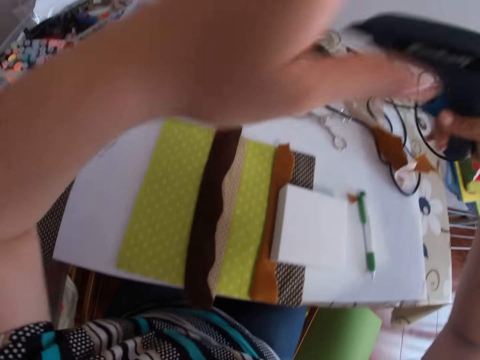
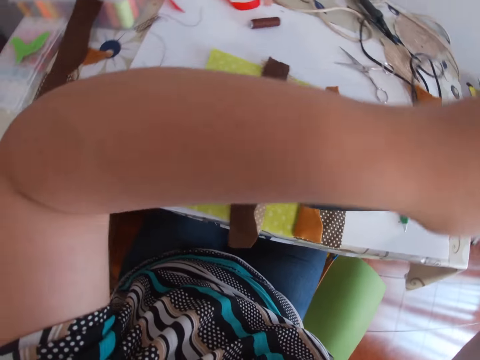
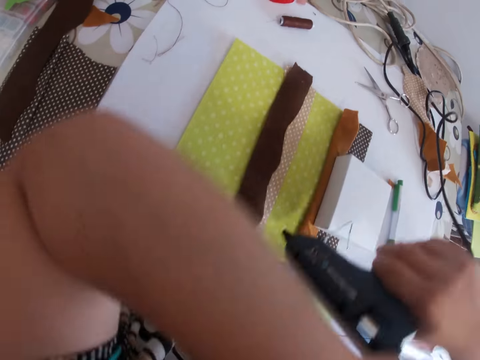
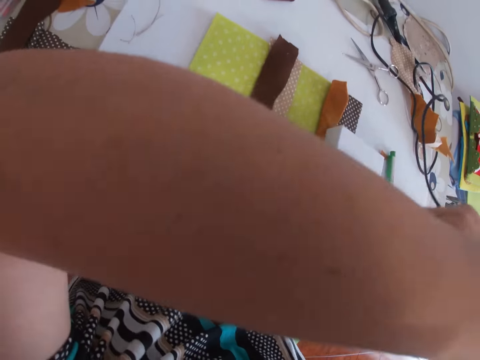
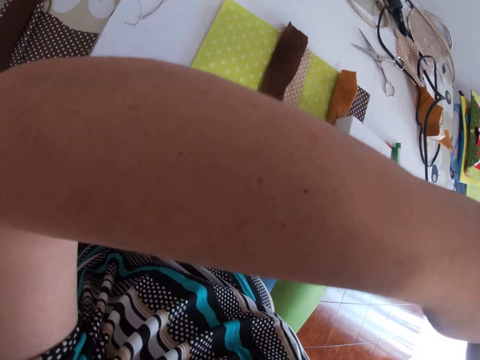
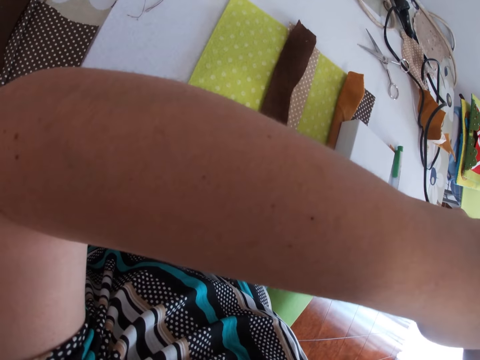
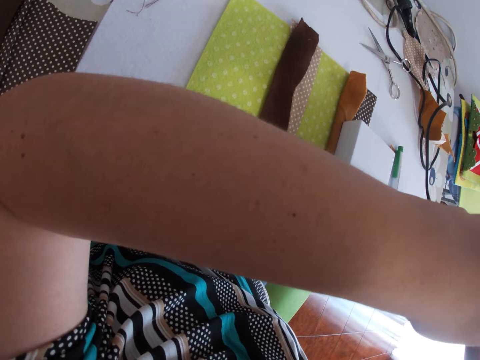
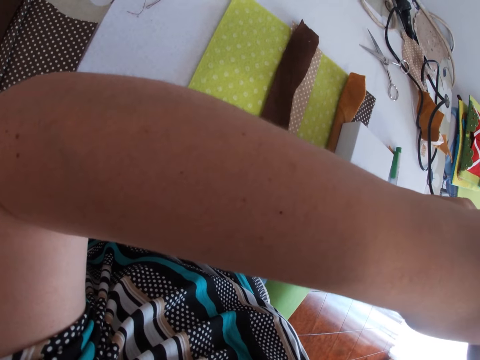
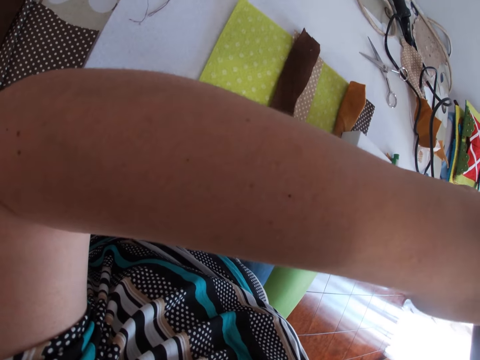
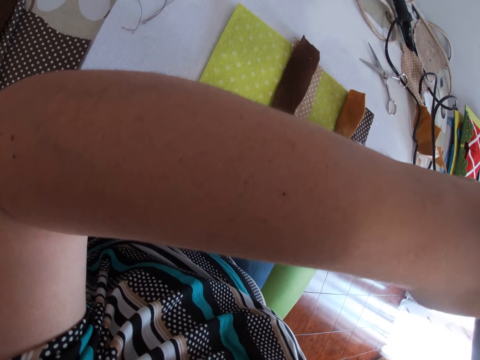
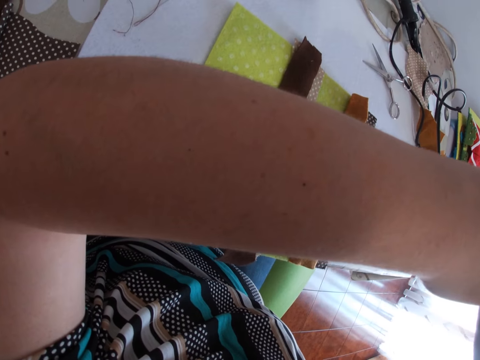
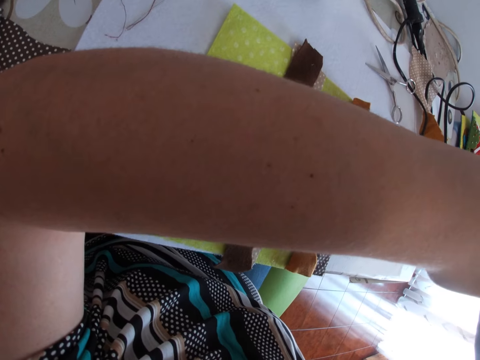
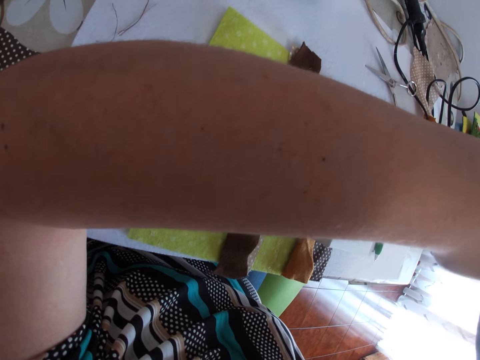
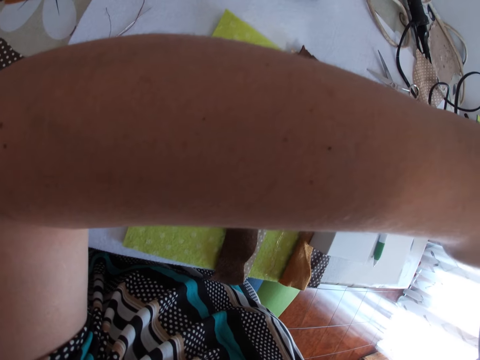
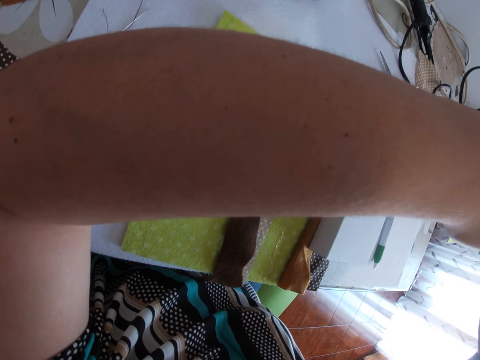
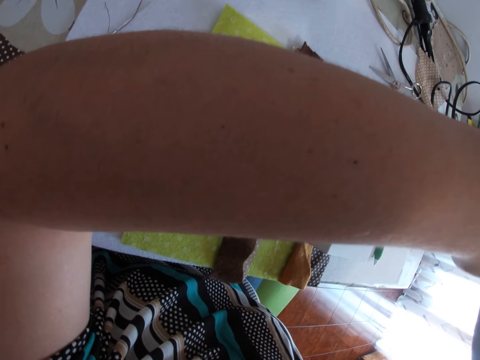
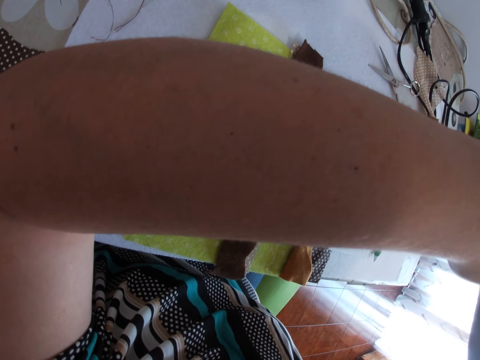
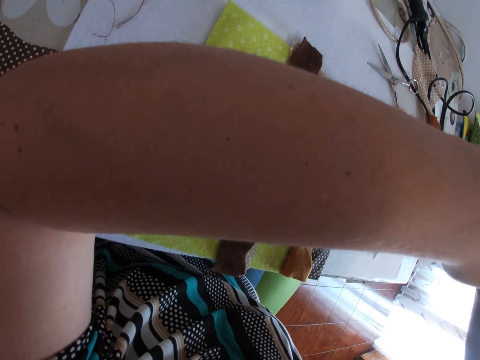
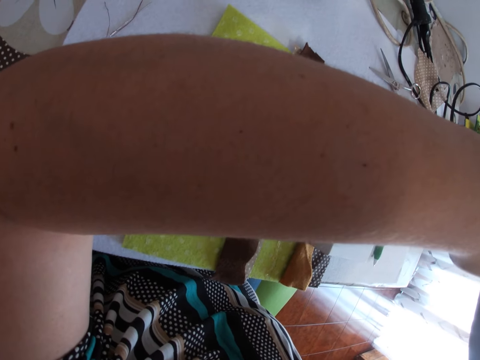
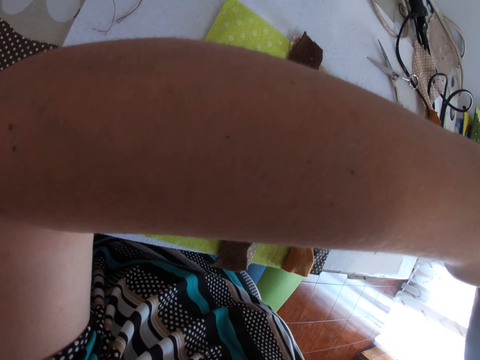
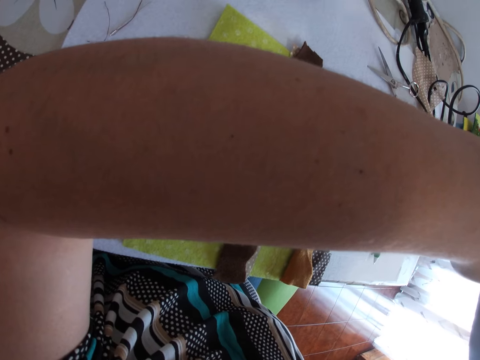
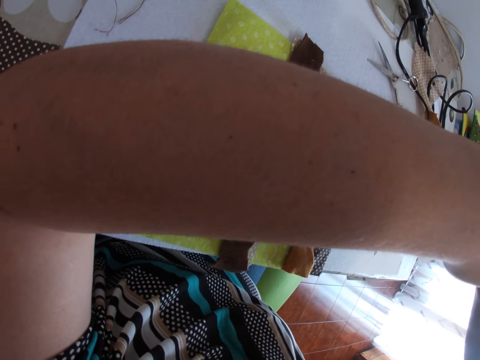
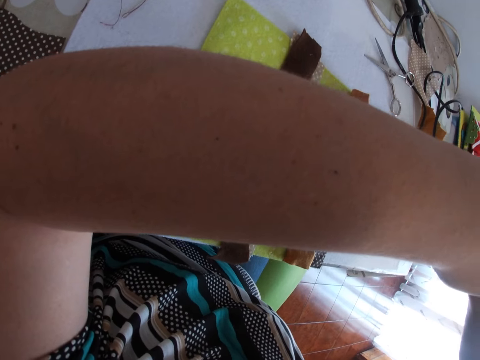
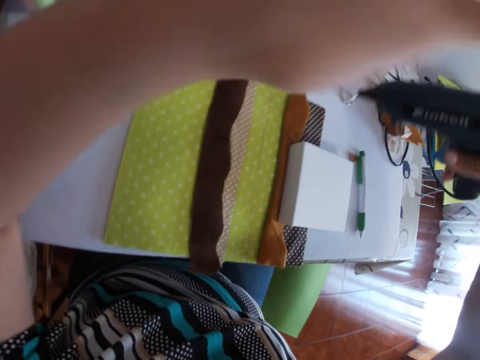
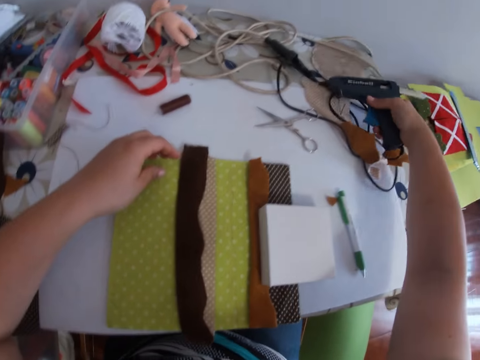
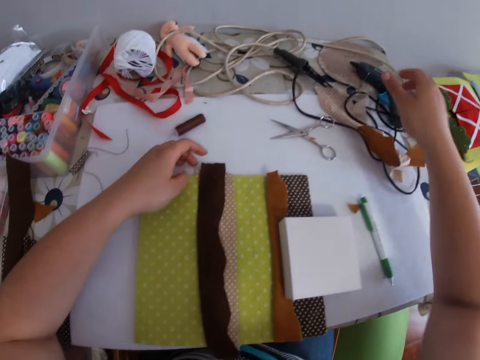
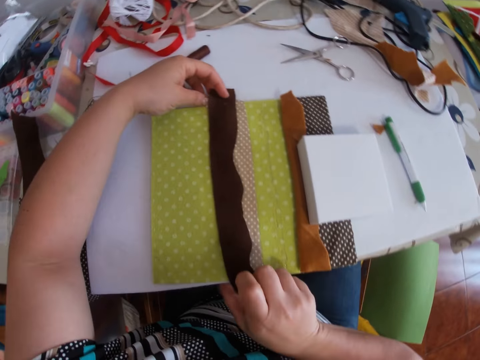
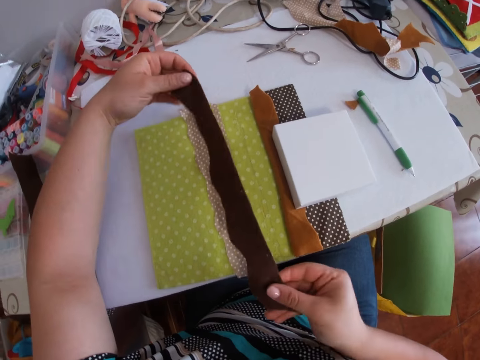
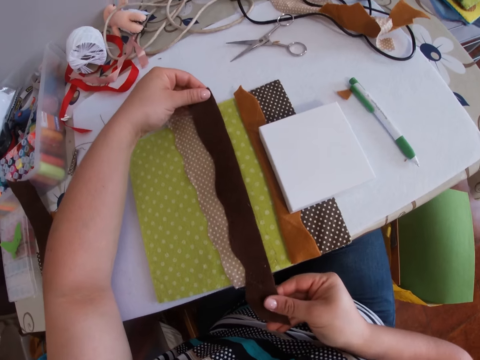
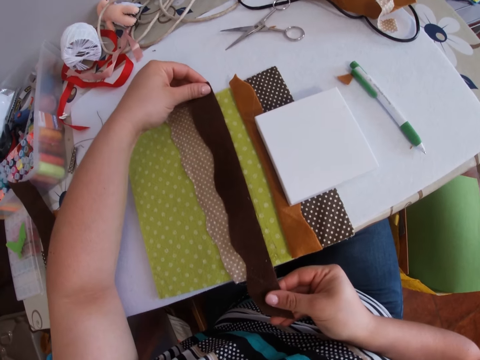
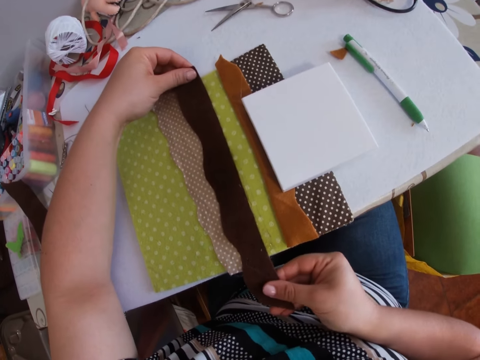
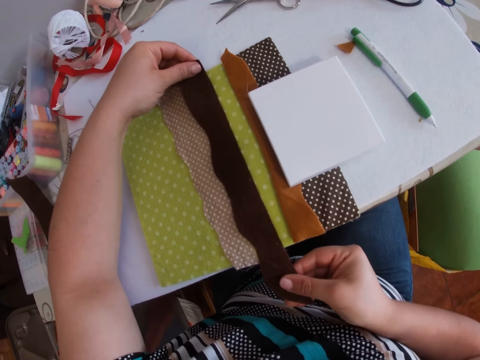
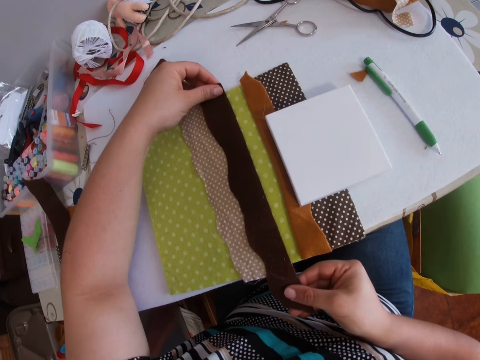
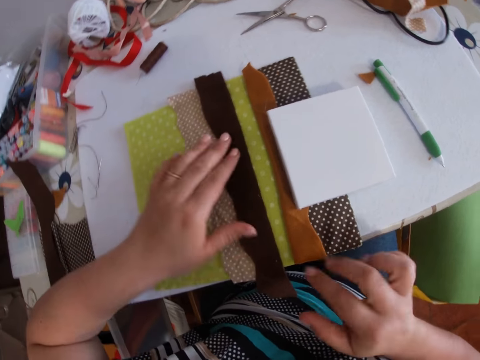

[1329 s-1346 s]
The camera wearer picks the glue gun from the table with the right hand. They apply glue on the smaller cloth with the glue gun with both hands. They apply glue on the material again. They drop the glue gun on the table with the right hand. They join the smaller piece of cloth with the bigger piece of cloth with both hands. They pick the material.

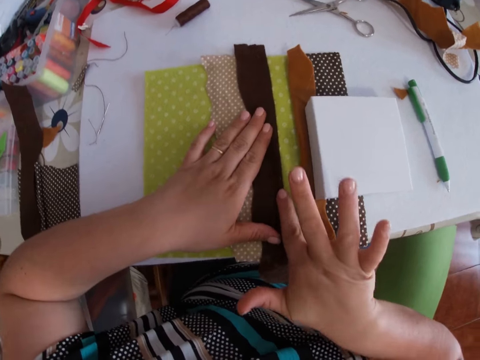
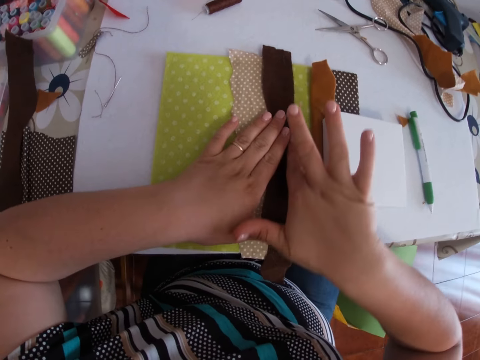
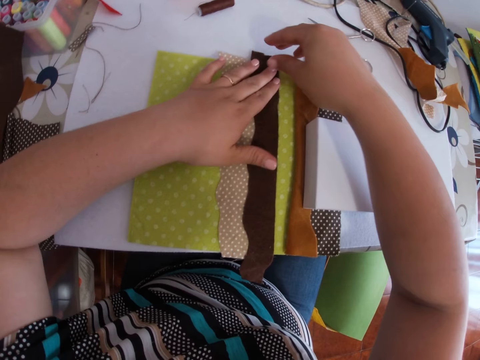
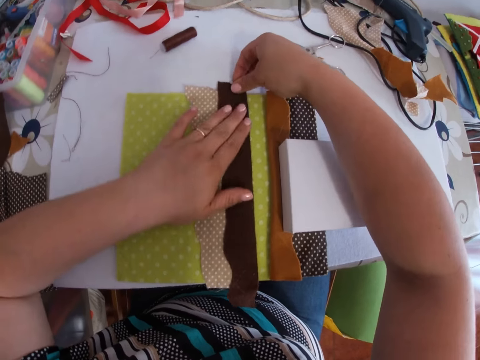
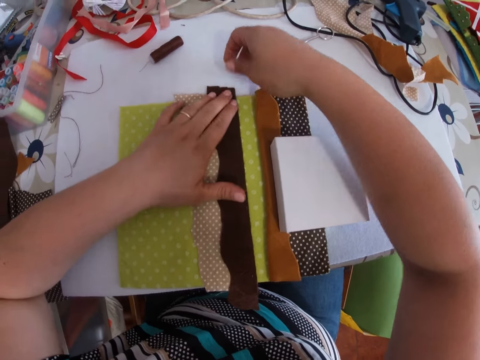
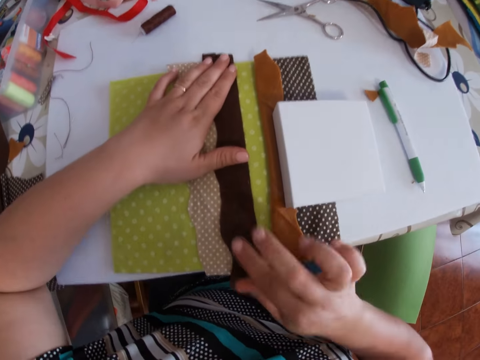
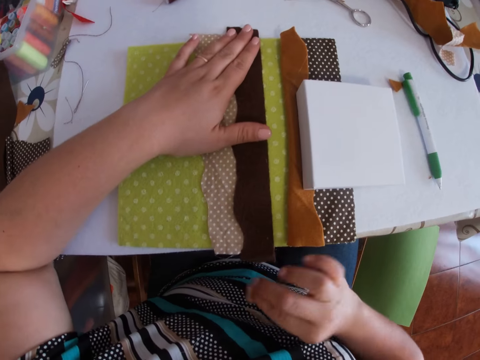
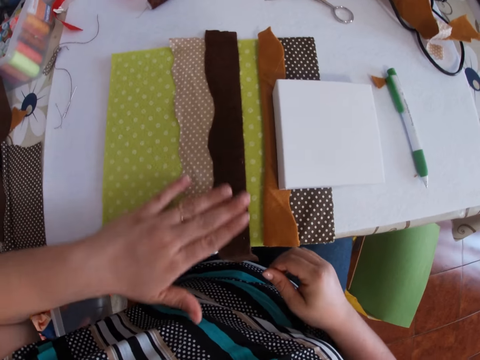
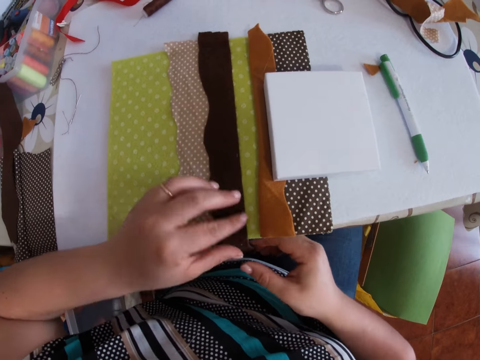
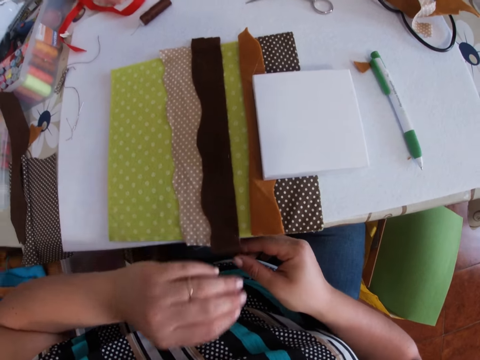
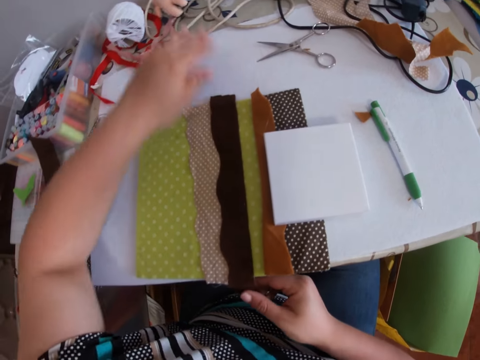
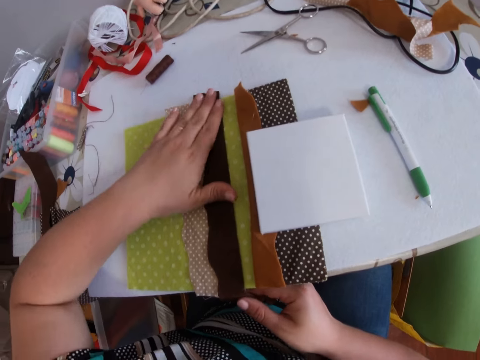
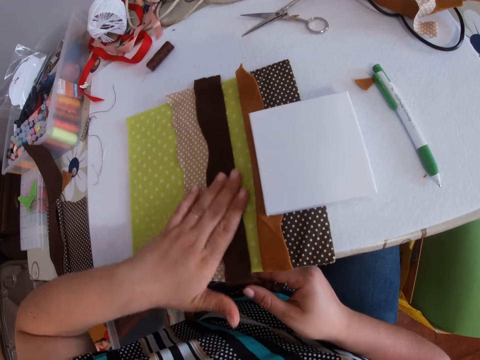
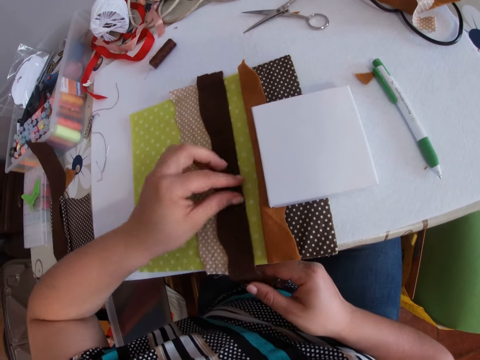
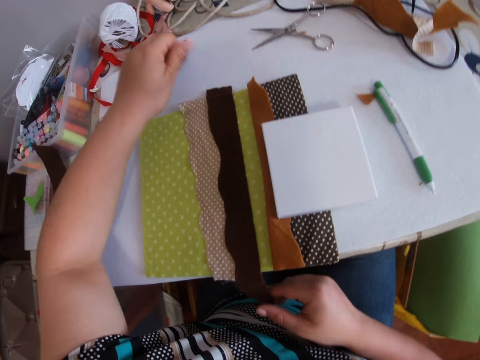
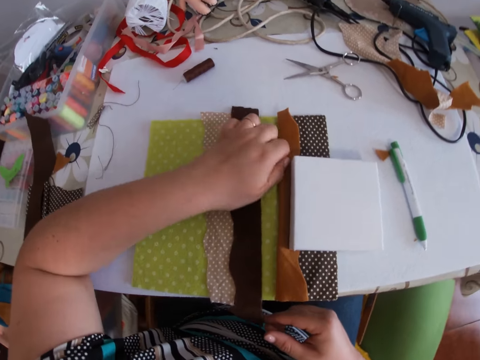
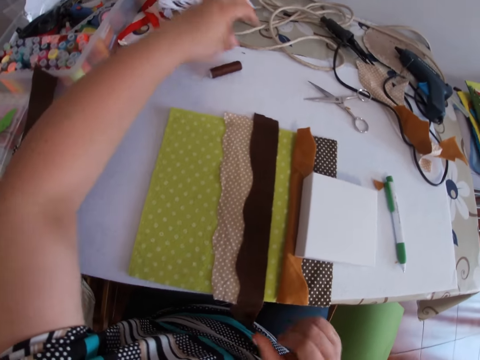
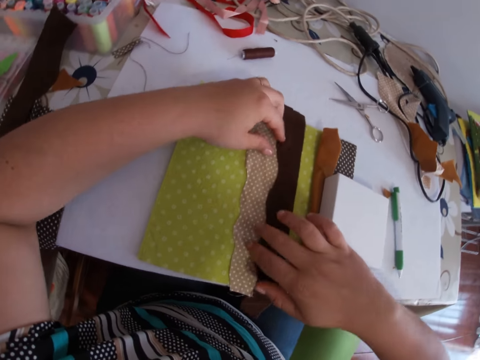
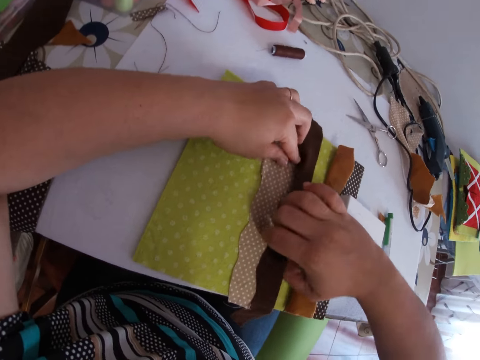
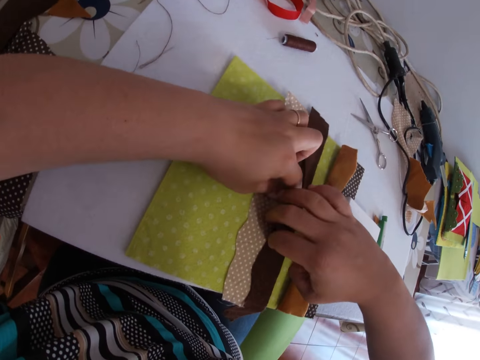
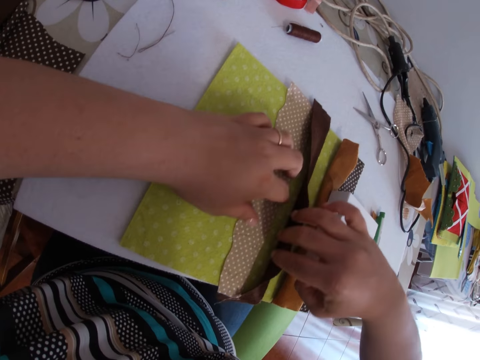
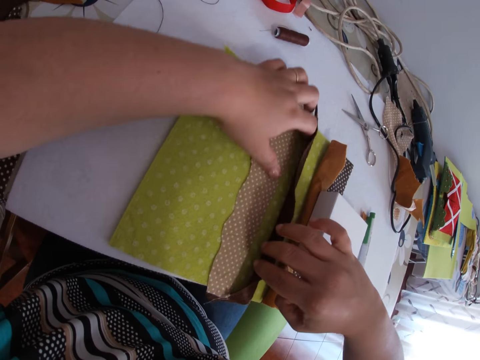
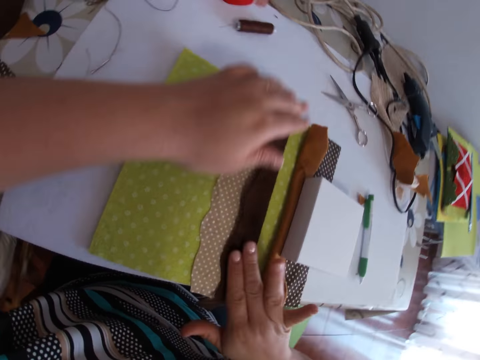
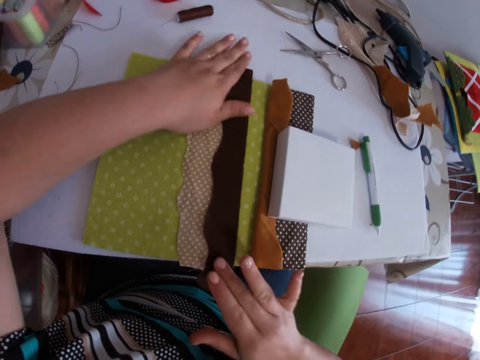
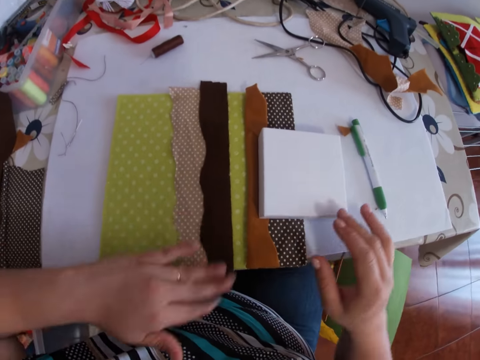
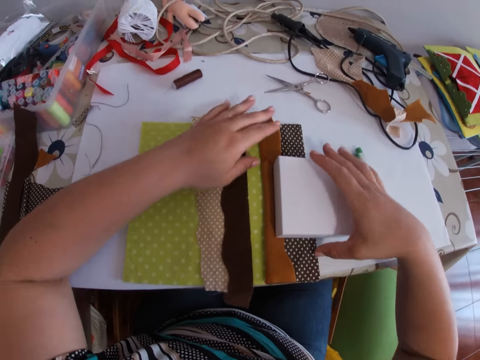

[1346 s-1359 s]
The camera wearer presses the material repeatedly. They pick something. They pick something again. They lift the material. They smoothen the cloth with both hands. They press the material.
